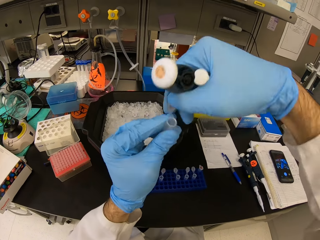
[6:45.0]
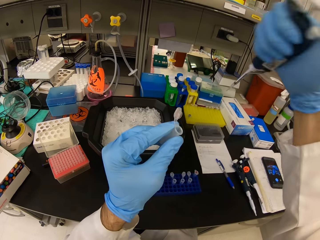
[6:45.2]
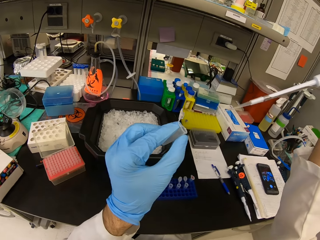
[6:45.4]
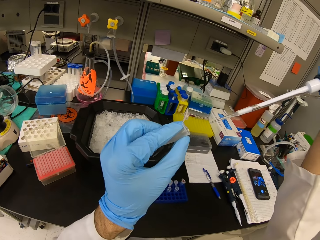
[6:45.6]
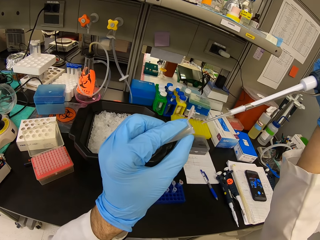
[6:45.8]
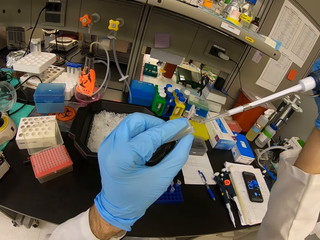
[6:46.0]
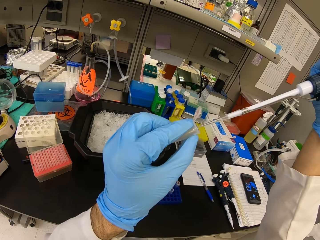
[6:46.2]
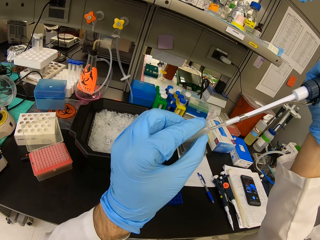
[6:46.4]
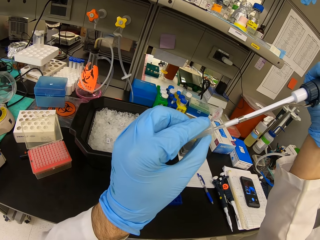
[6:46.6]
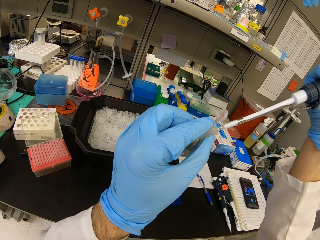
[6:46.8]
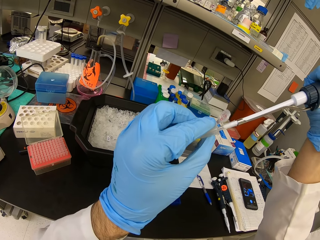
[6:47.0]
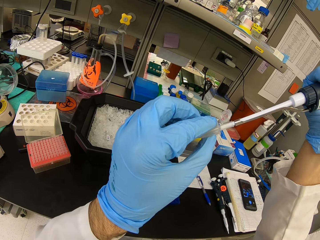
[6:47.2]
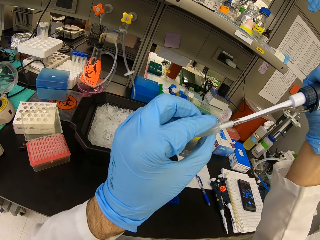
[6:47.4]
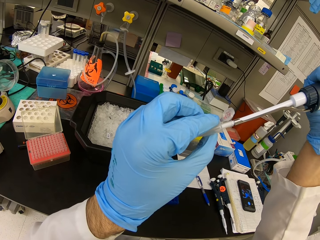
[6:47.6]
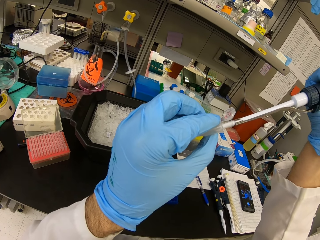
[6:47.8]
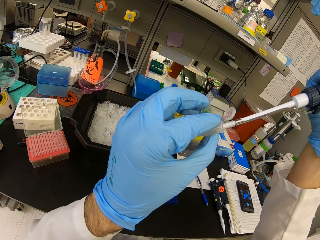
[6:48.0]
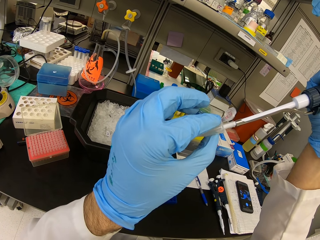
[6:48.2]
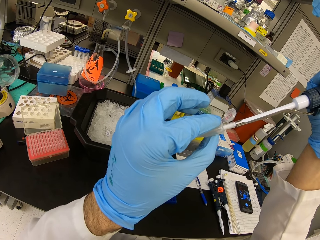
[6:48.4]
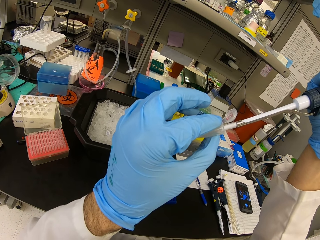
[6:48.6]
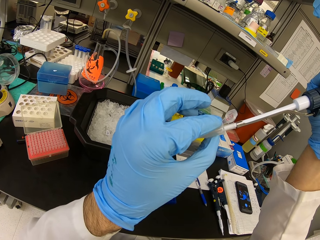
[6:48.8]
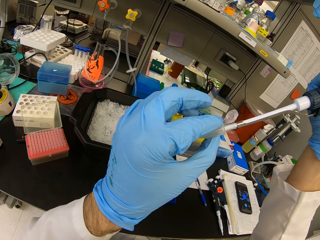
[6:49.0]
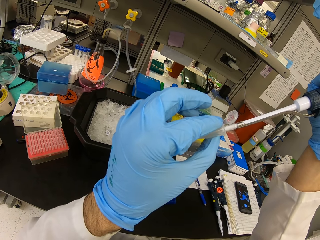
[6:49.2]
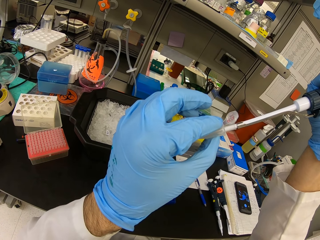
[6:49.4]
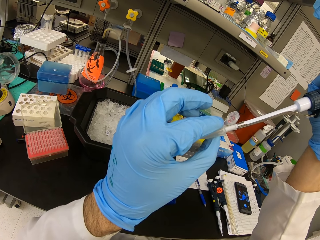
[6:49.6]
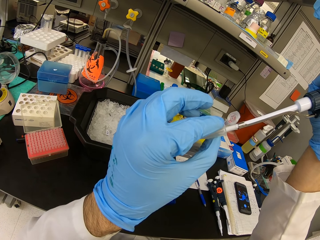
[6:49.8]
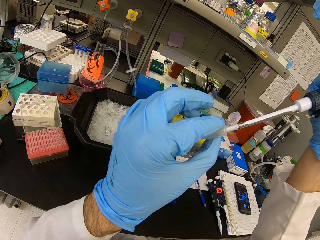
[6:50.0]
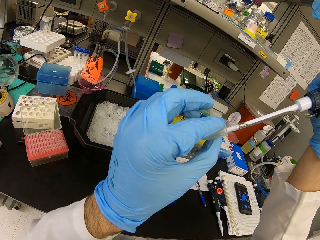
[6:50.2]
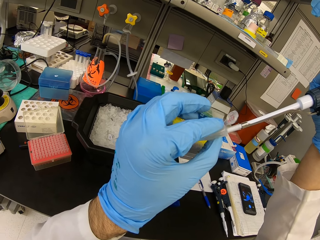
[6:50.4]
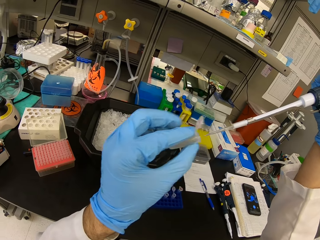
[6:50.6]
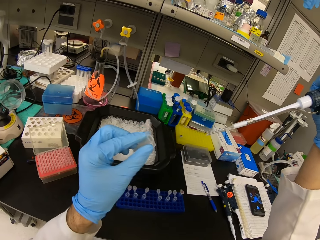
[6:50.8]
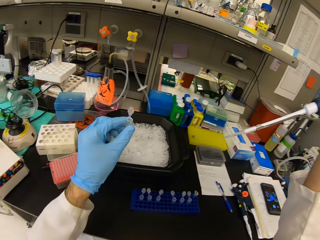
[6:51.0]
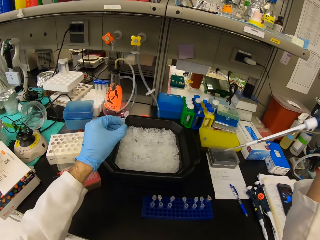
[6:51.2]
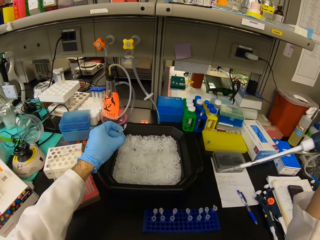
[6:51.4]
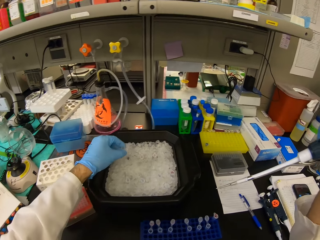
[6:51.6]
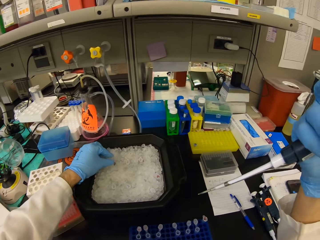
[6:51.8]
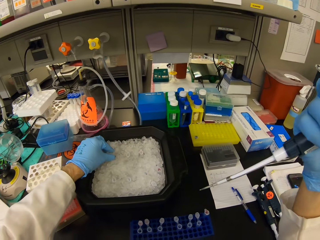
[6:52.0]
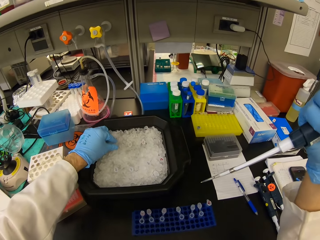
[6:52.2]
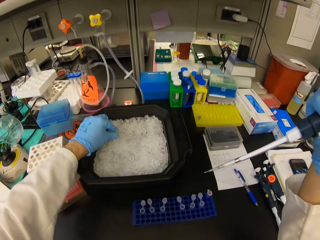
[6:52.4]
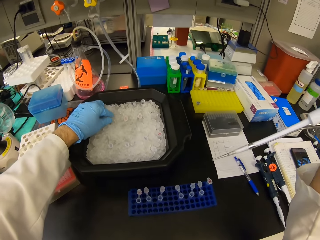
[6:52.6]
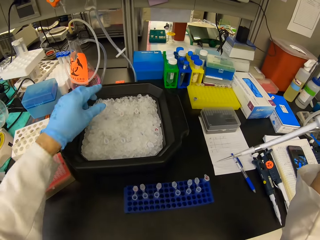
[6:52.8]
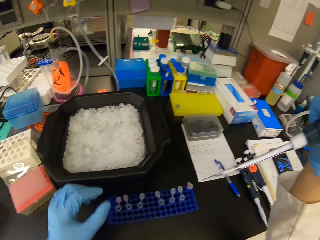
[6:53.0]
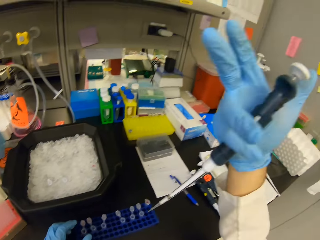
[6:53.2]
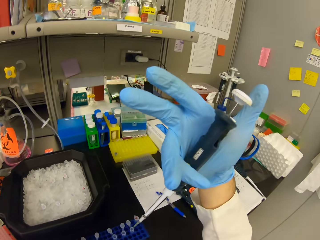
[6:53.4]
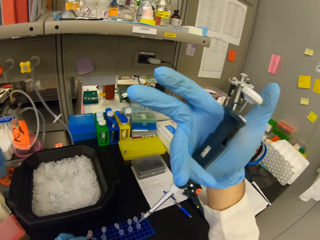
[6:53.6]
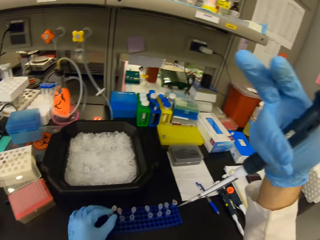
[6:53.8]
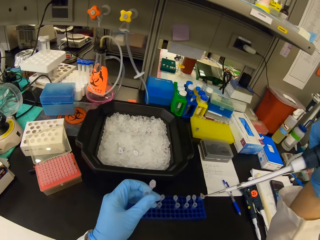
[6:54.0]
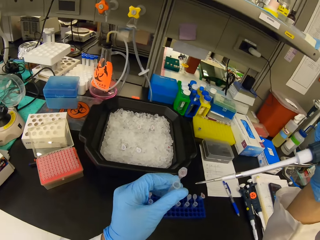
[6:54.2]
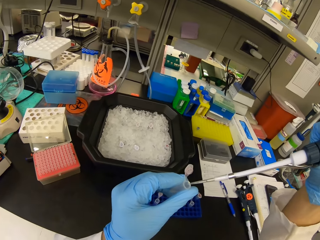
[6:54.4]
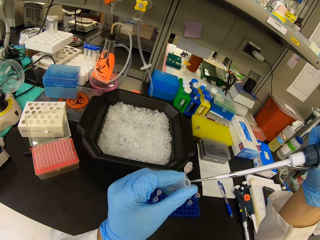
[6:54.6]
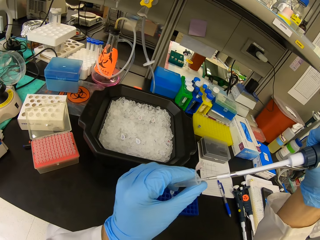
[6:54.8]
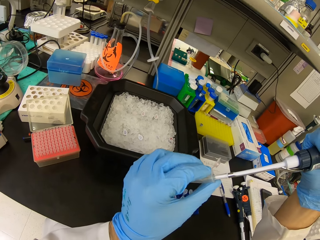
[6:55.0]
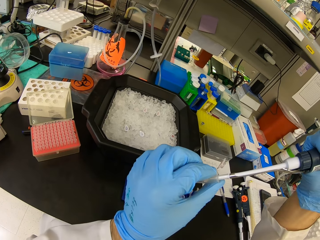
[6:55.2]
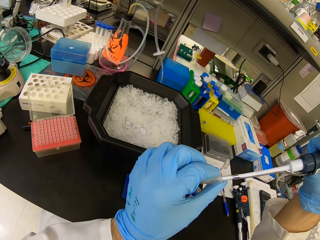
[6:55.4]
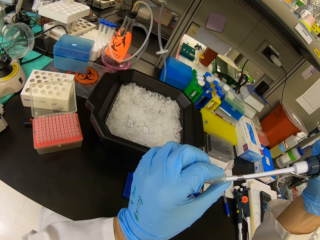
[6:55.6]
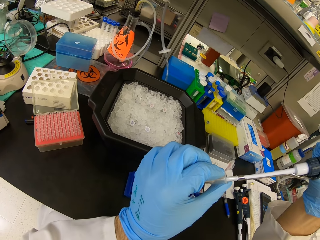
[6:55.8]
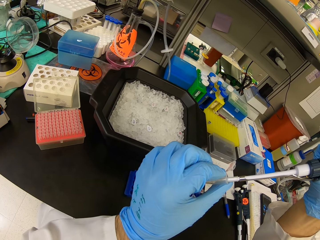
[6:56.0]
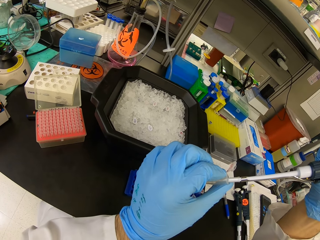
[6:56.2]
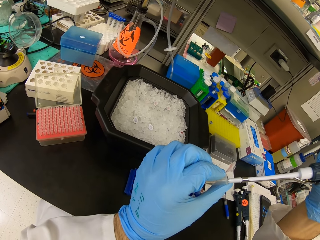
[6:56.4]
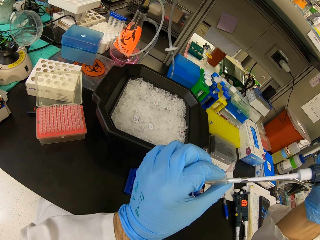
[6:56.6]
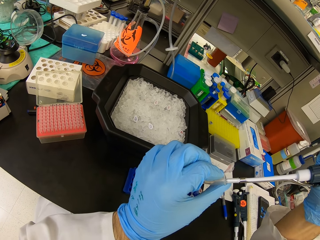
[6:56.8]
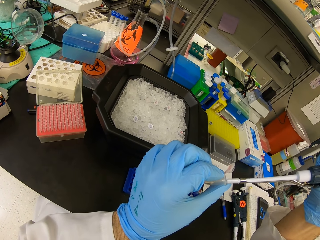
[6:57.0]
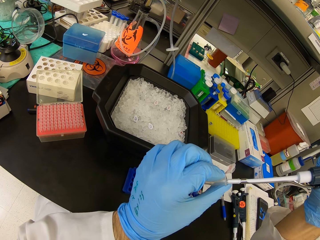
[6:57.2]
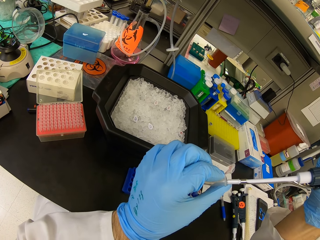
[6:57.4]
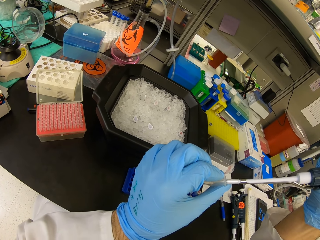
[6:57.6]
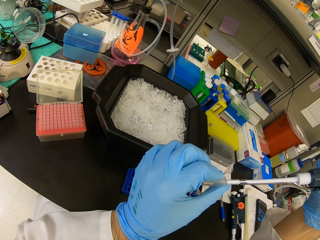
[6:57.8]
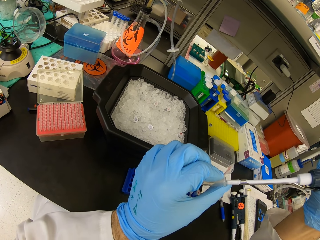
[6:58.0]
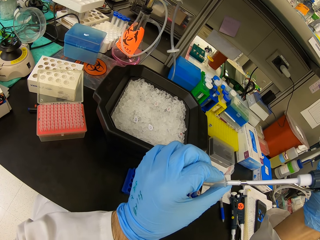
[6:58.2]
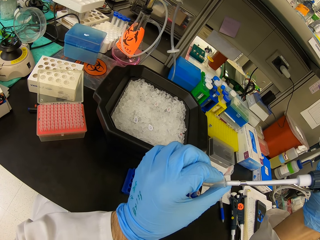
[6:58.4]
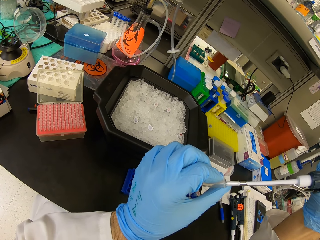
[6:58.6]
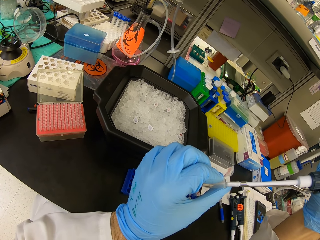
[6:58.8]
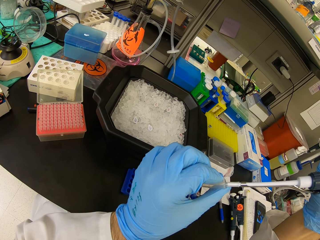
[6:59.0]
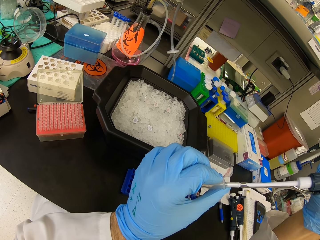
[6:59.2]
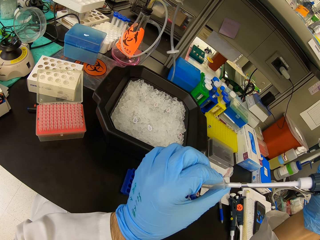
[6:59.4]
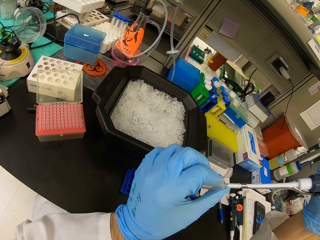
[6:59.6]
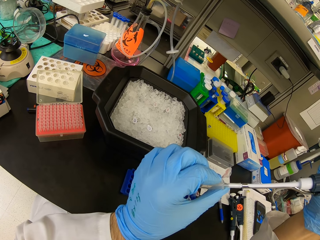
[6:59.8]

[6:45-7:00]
The camera wearer opens the test tube or pipette pipe cover. They insert the syringe in the Eppendorf tube. They put liquid substance in the pipette pipe. They put the pipette pipe in a container and pick a pipette pipe on the holder. They fill up the Eppendorf tube.

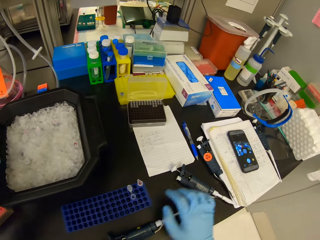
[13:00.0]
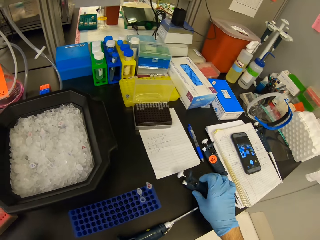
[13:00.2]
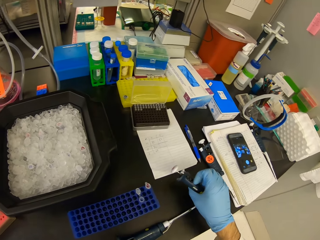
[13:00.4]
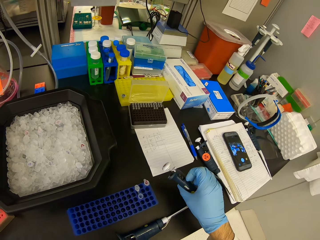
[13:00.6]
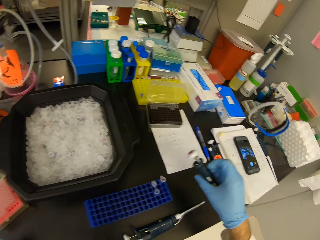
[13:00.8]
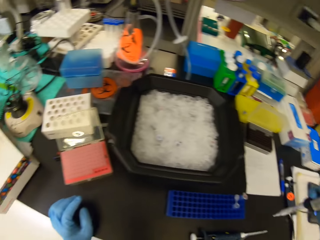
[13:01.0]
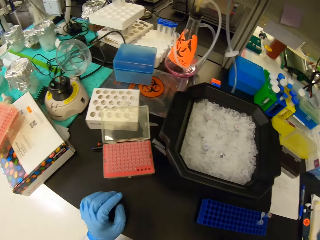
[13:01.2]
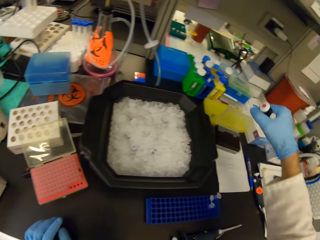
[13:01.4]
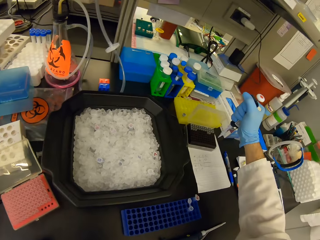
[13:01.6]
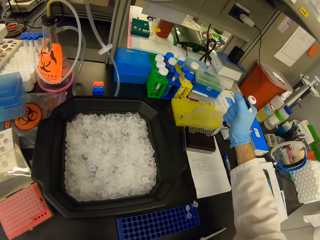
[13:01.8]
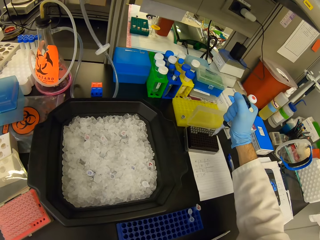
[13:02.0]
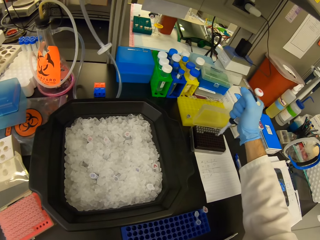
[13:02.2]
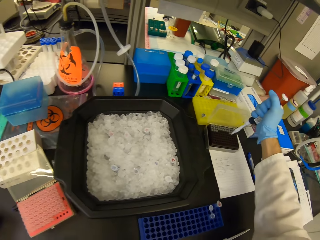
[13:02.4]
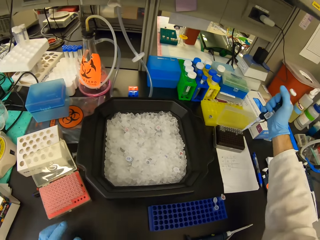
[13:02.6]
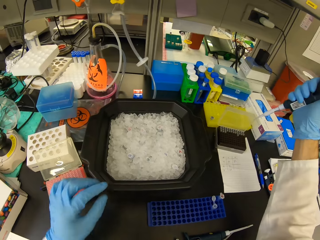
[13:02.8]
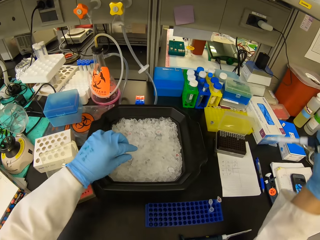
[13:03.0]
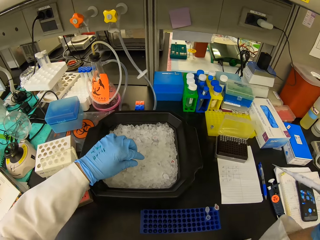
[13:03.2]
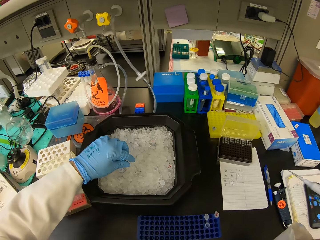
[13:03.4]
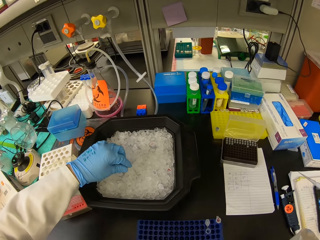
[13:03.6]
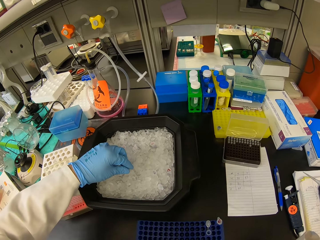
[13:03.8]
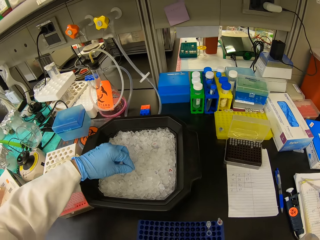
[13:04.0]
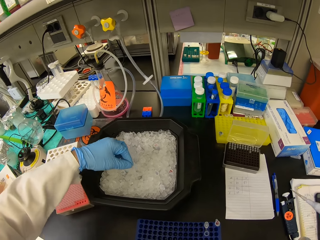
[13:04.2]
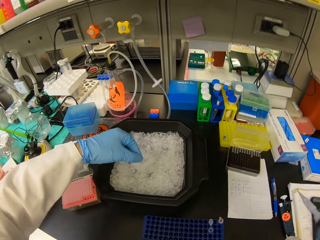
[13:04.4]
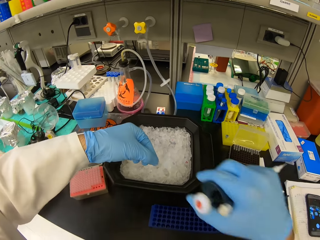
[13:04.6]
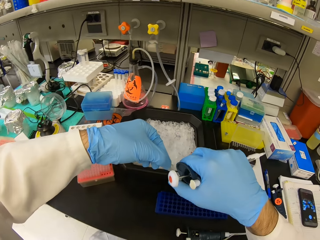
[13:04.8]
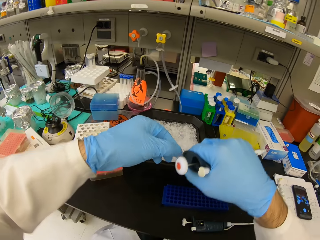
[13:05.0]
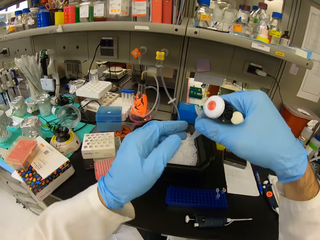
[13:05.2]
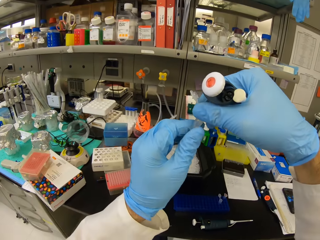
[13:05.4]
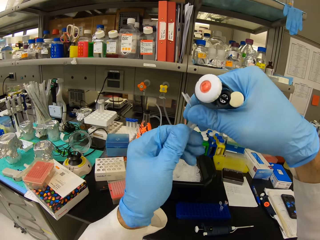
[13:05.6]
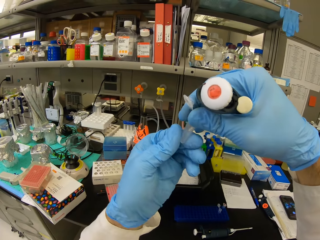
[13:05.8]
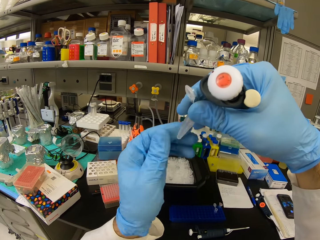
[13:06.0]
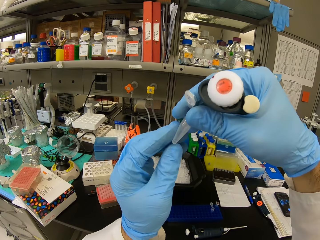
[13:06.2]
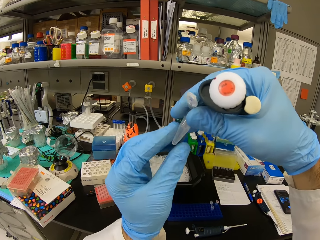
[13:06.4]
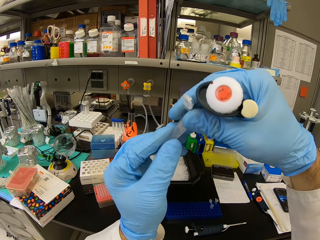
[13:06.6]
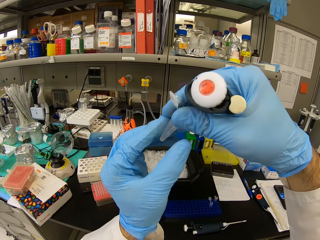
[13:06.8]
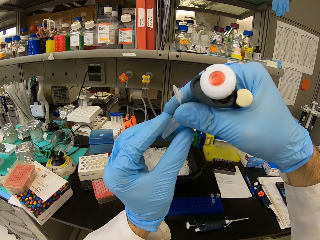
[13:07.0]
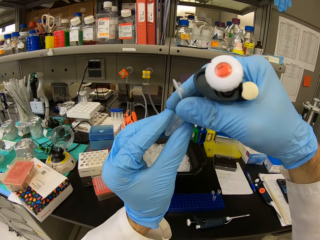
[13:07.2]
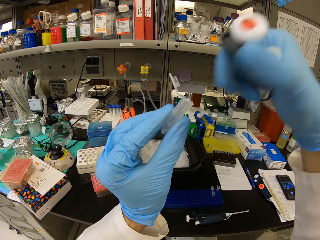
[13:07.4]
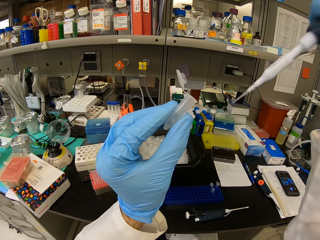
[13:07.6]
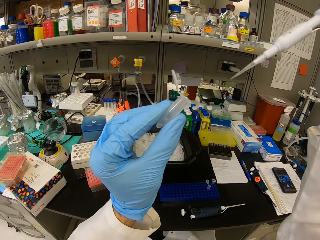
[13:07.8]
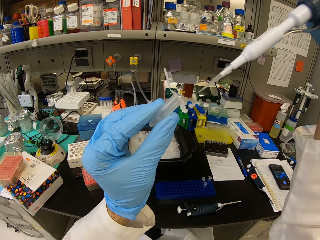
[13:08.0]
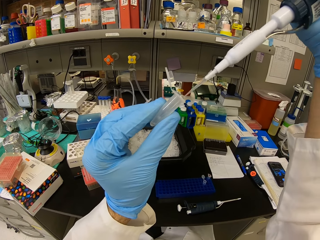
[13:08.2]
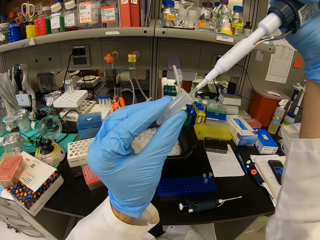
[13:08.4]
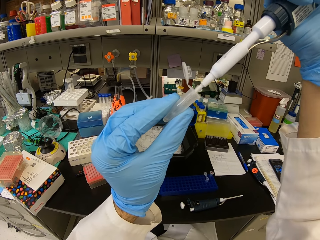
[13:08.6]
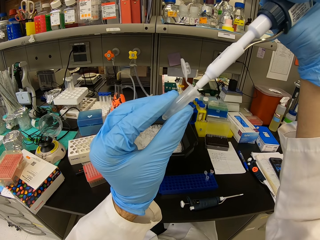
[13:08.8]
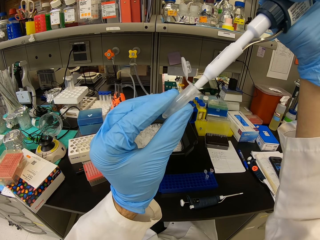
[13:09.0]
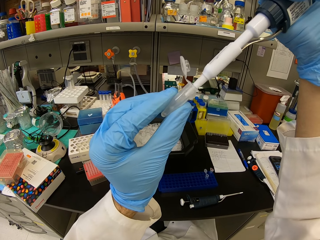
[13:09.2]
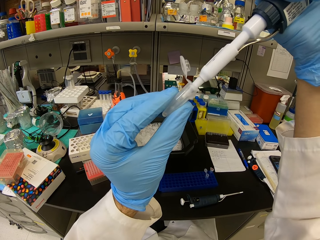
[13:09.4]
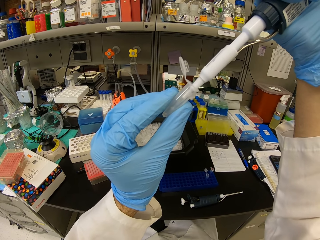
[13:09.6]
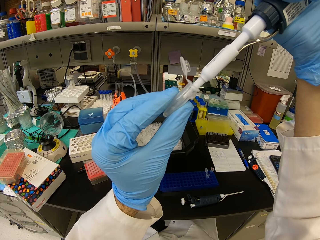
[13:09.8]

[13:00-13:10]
The camera wearer picks a micropipette. They insert a needle in the micropipette. They pick liquid from the cell tray. They pick a test tube or pipette pipe from the ice cube tray. They look at the solution in the test tube. They put liquid substance on the pipette pipe. They suck the solution.
